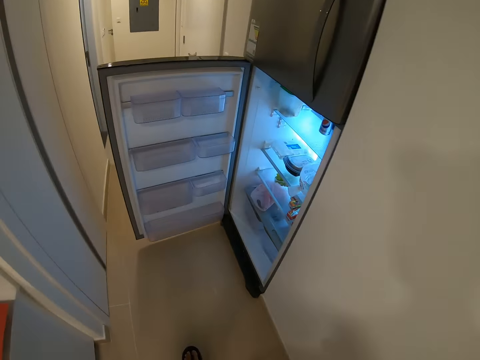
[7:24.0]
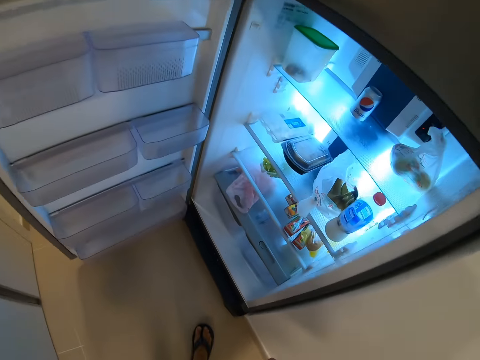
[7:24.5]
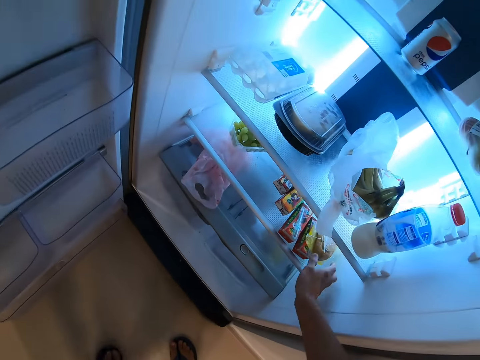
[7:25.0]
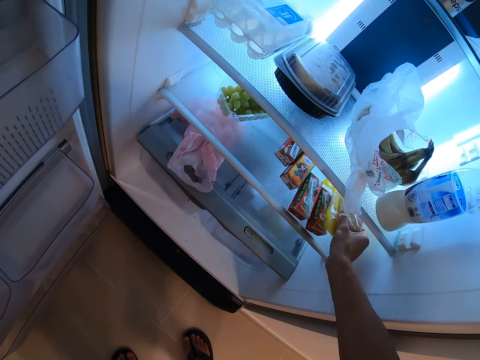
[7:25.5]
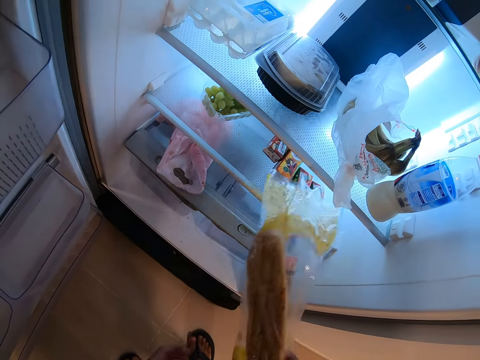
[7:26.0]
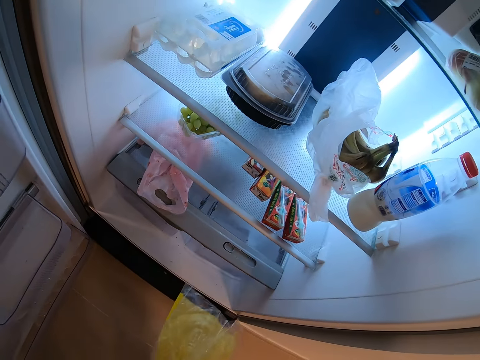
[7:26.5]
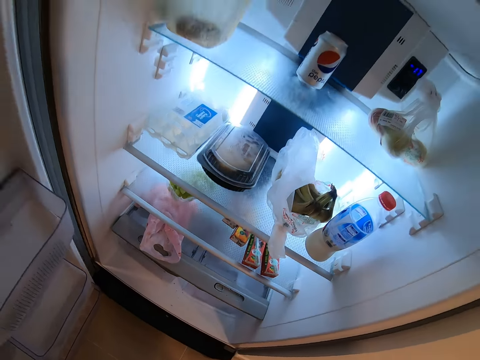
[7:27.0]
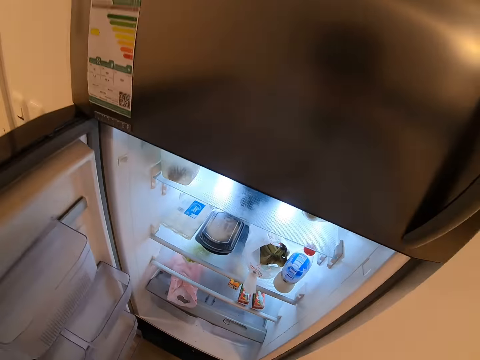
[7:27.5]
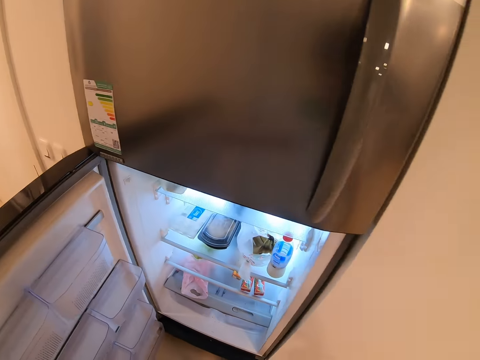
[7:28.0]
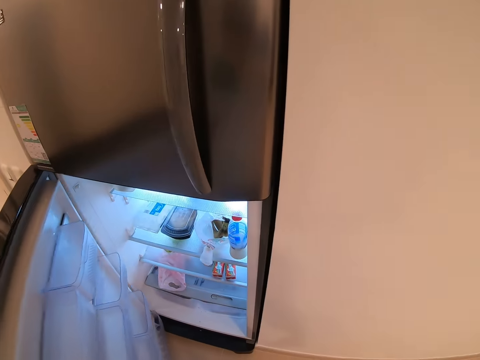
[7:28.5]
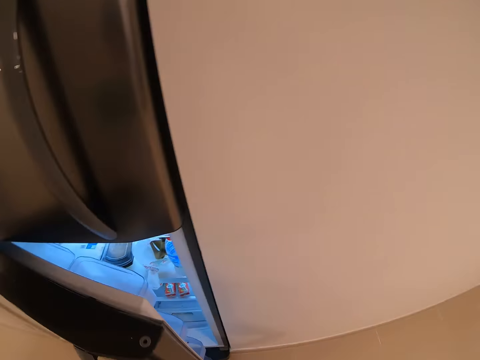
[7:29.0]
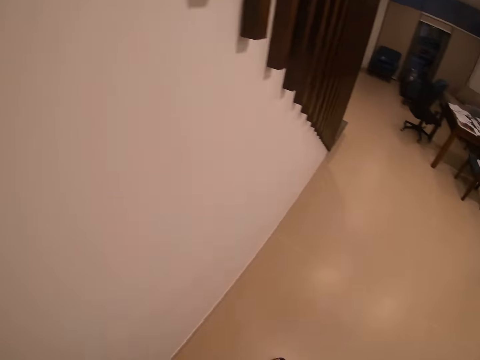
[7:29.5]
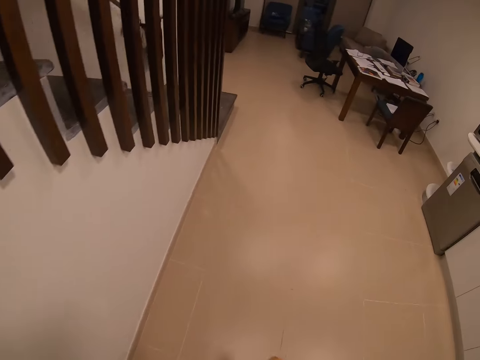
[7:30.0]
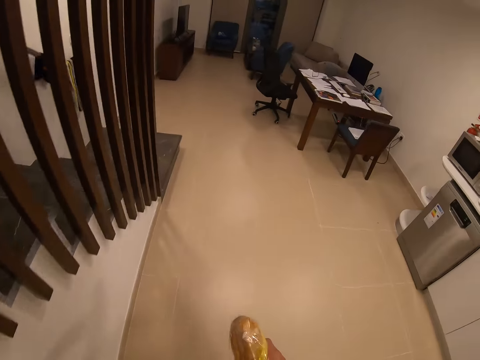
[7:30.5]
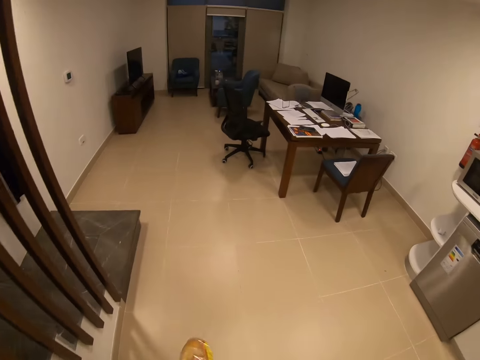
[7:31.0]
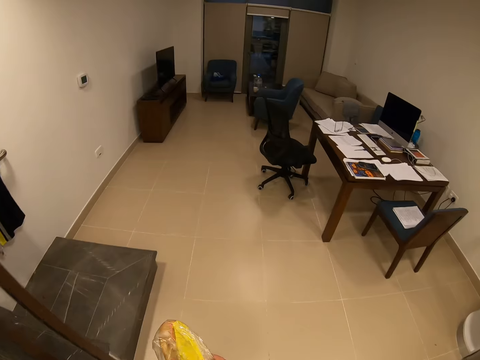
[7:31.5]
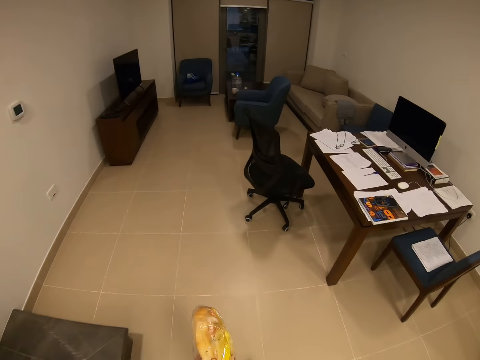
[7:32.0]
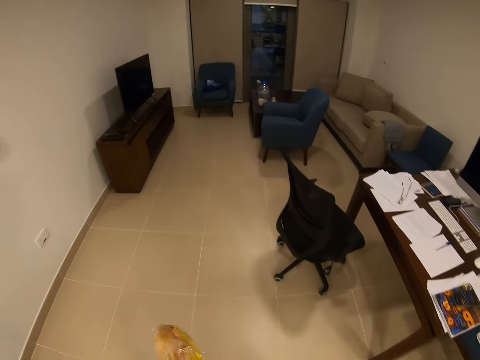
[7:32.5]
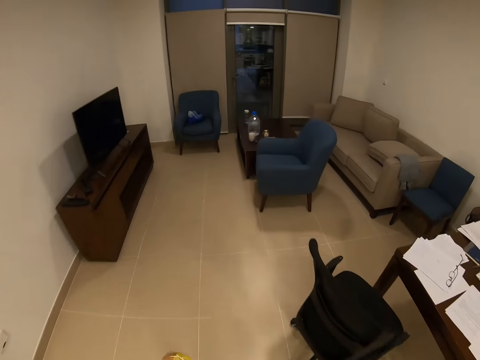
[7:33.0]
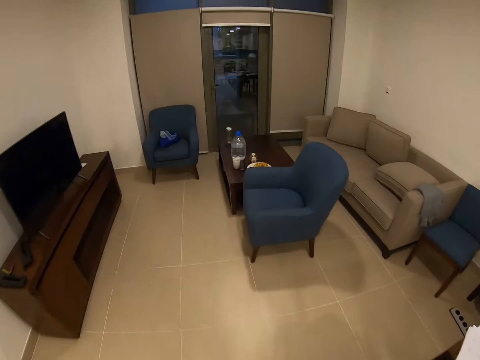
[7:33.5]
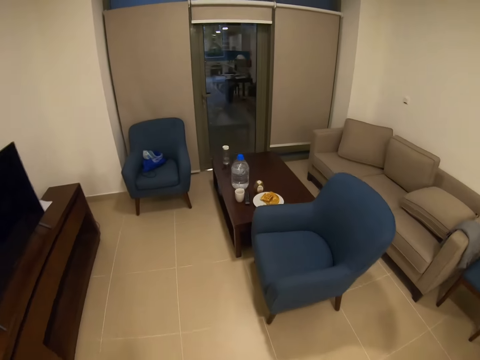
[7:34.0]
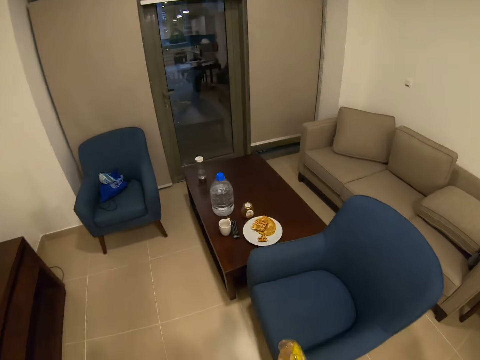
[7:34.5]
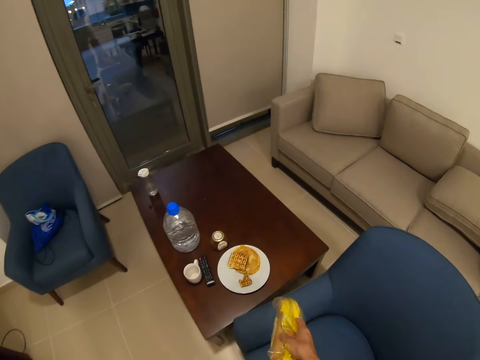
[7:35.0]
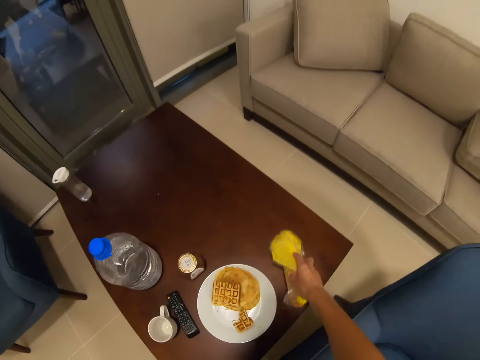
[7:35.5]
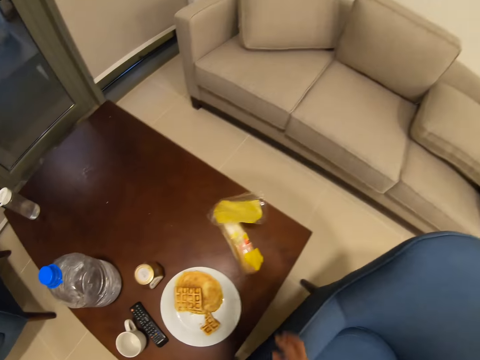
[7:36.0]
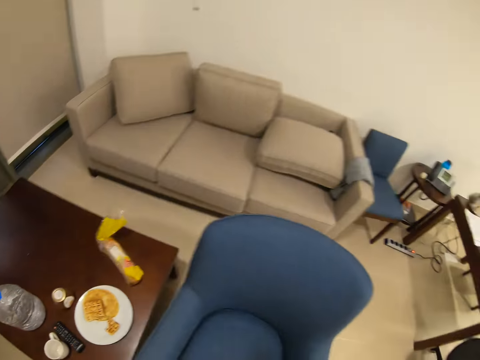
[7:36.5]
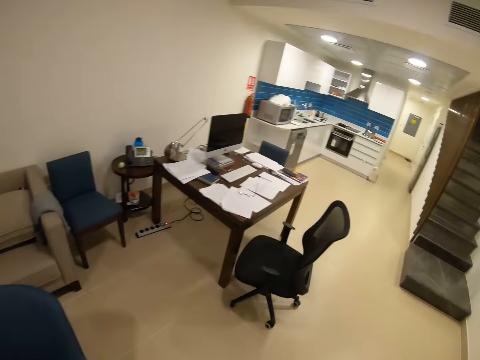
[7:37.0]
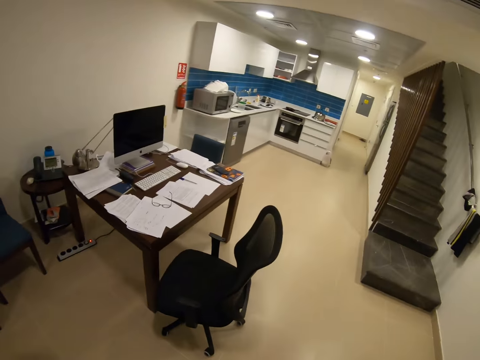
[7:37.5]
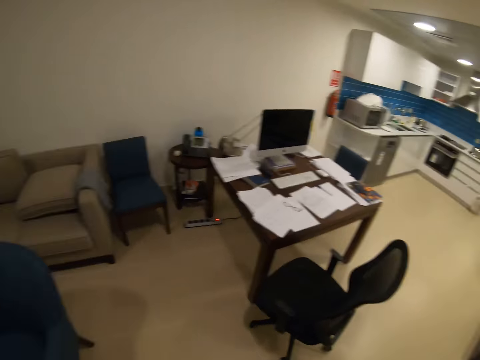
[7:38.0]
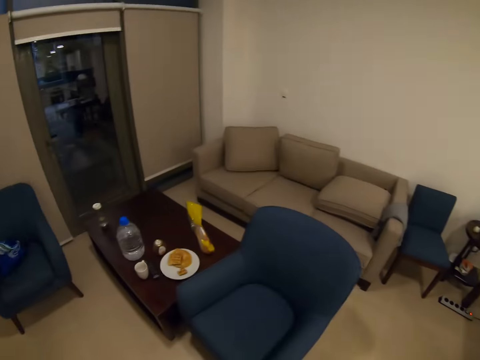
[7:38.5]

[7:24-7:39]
The camera wearer picks the package of sausages or bread. They close the fridge. They walk towards the living room. They place the package of sausages on the table. They turn around the house.

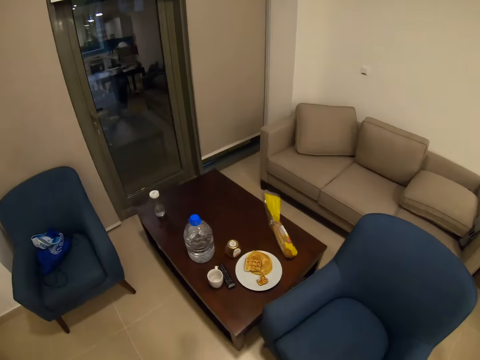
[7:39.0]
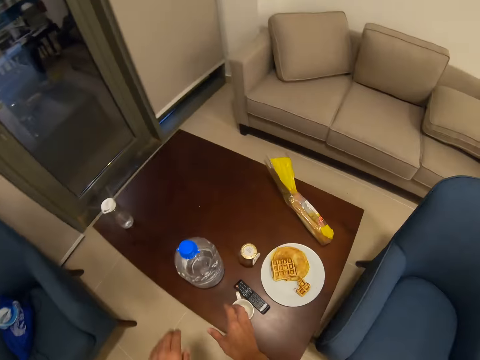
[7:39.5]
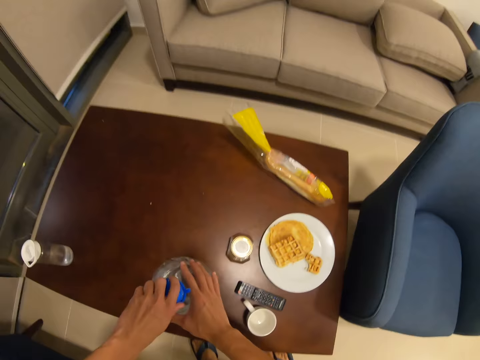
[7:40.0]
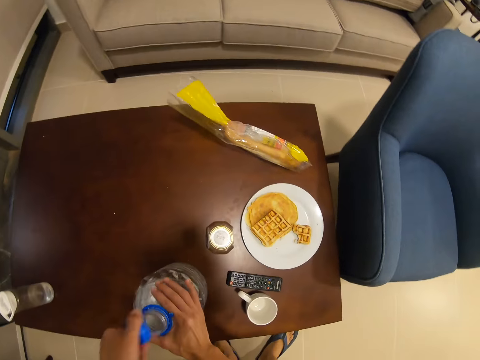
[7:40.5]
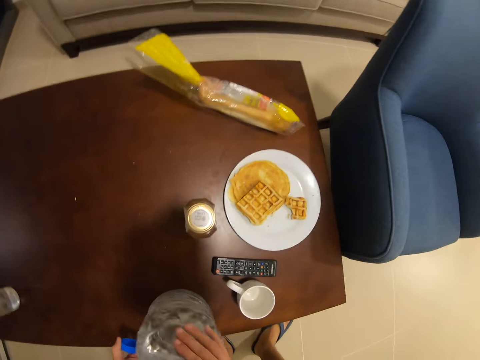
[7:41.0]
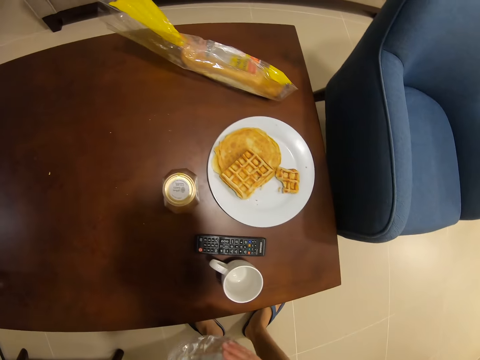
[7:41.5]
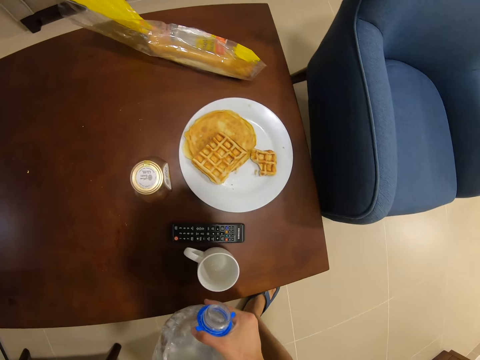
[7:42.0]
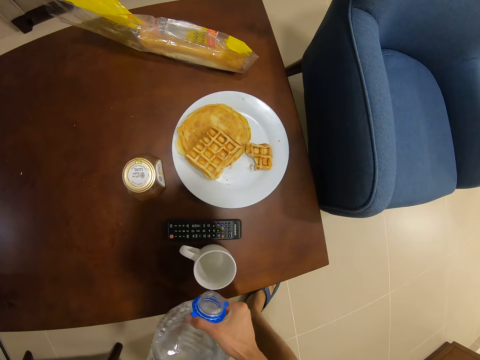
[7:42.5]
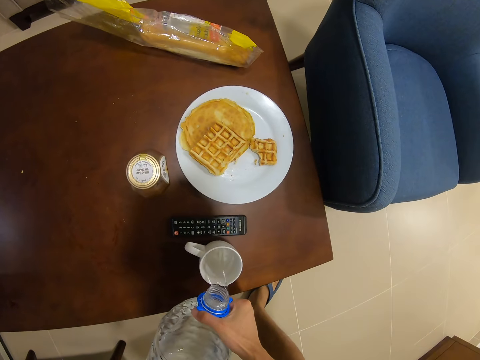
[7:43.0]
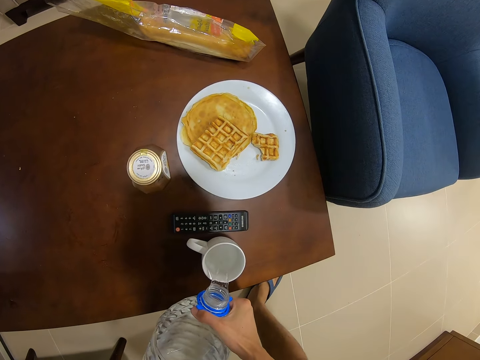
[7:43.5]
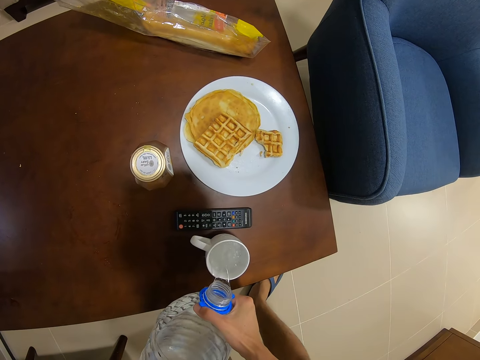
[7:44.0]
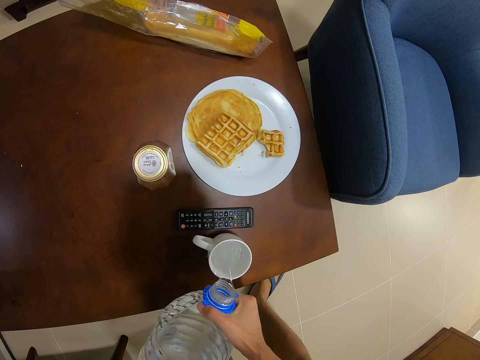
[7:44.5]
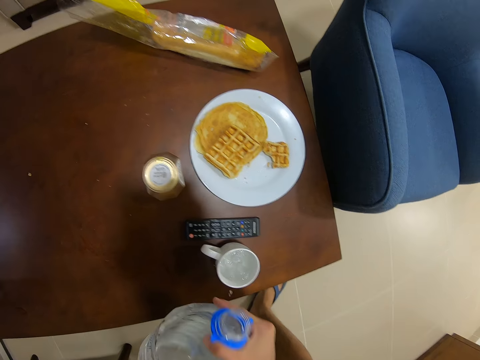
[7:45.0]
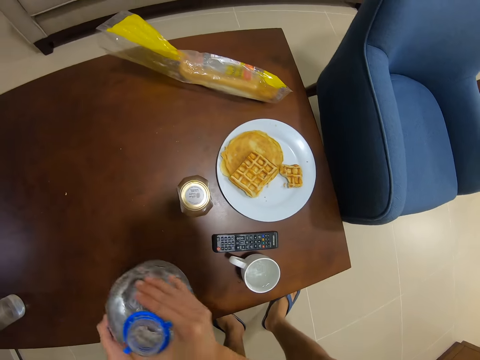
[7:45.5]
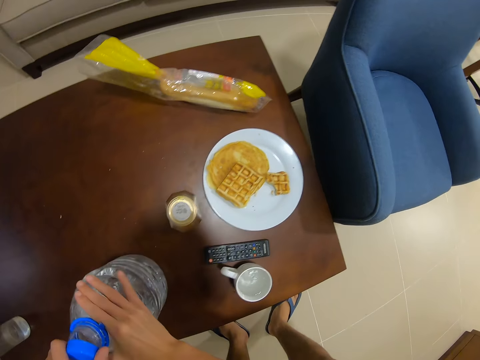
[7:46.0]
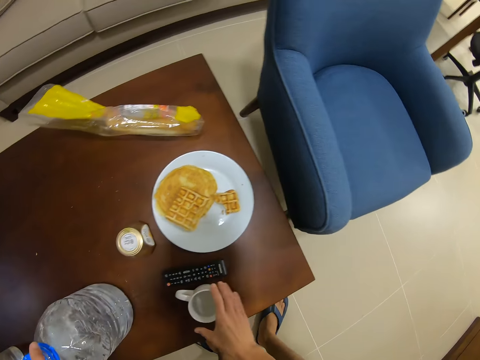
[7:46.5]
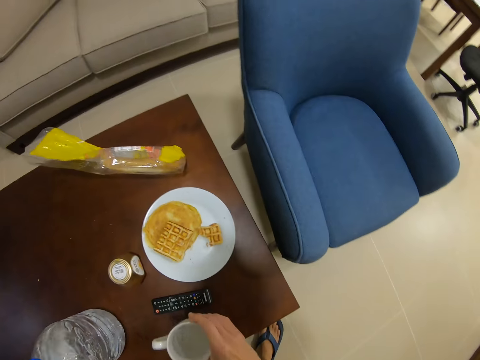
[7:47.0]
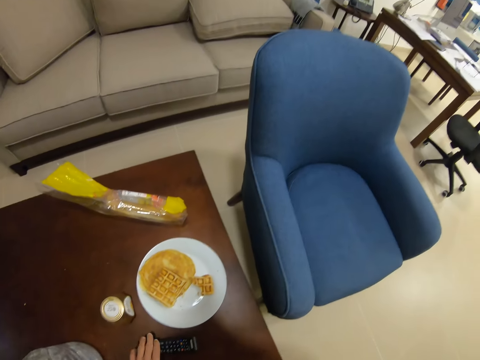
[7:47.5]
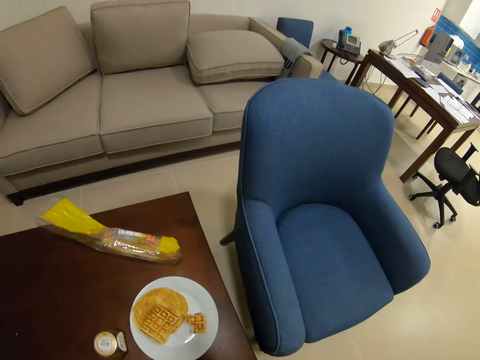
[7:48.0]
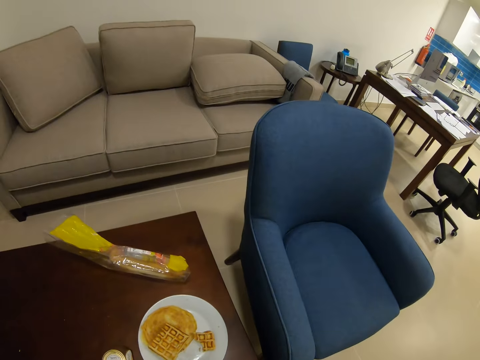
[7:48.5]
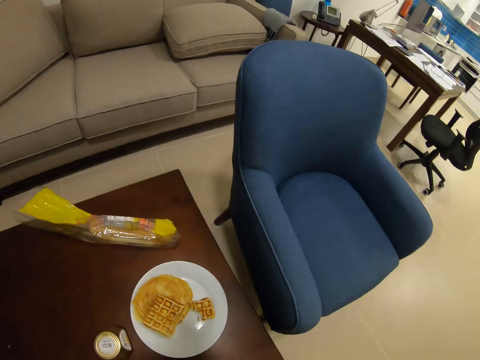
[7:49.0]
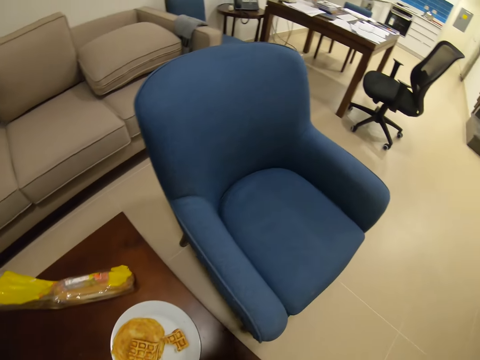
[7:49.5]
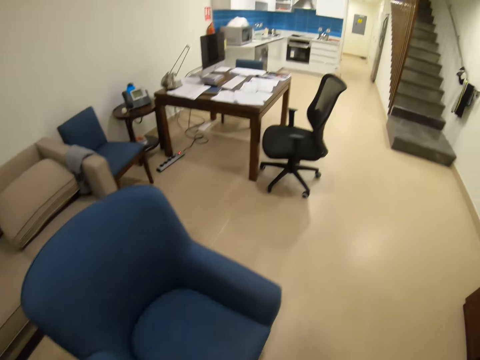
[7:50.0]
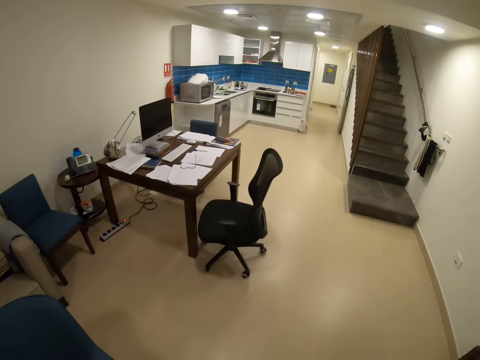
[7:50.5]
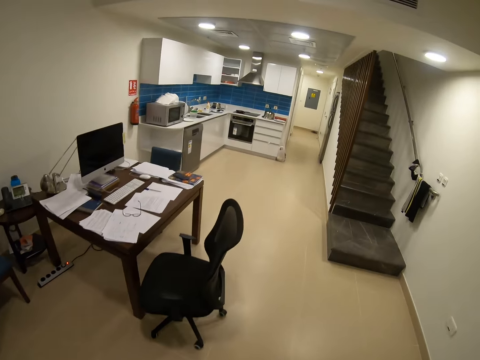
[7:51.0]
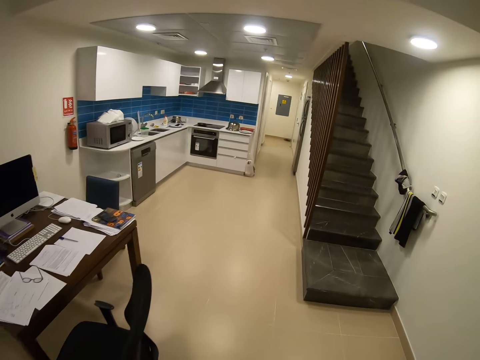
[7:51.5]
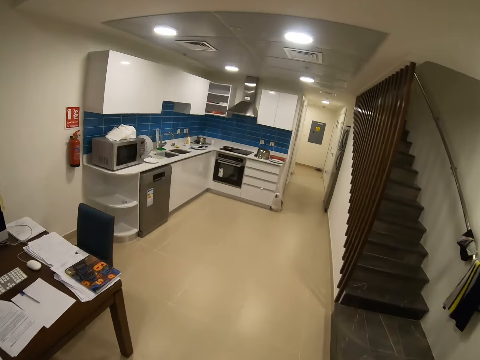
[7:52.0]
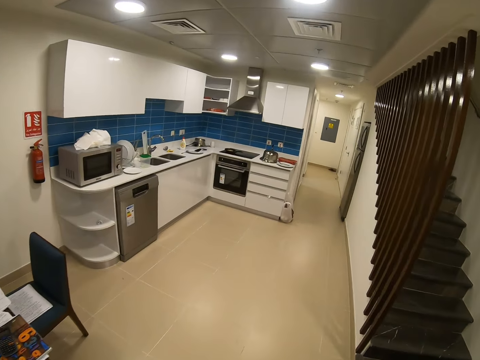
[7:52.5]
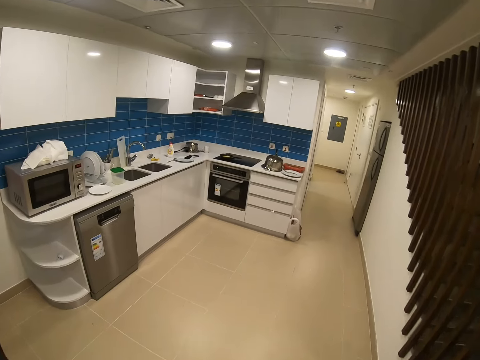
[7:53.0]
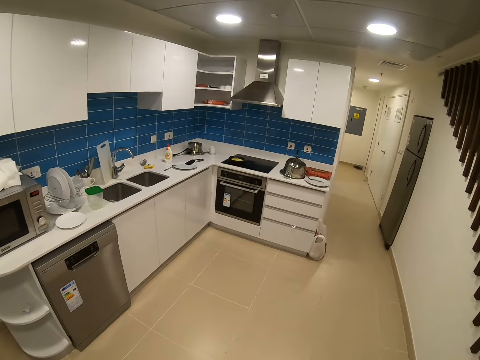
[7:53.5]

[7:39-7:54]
The camera wearer walks around. They open a bottle of water. They carry the bottle of water, pour water in the cup, and place the bottle of water on the table. They pick up the cup, drink the water from the cup, and walk towards the kitchen.
